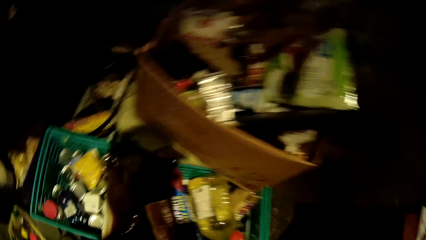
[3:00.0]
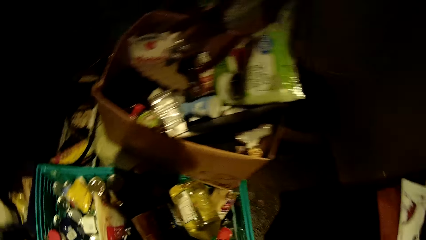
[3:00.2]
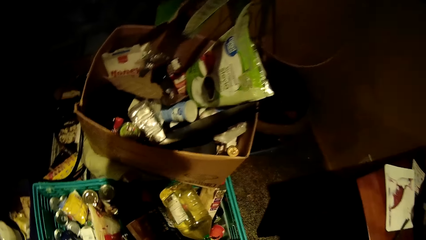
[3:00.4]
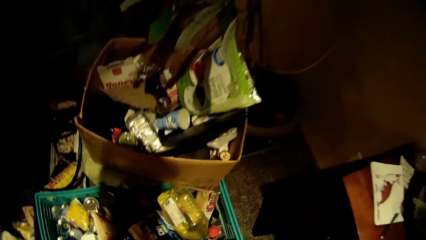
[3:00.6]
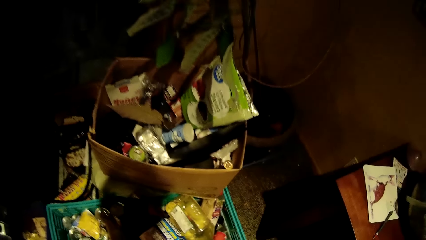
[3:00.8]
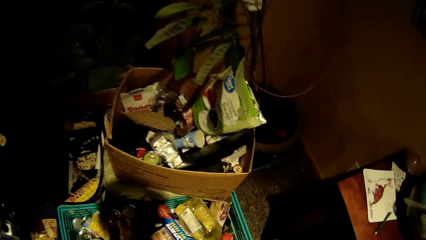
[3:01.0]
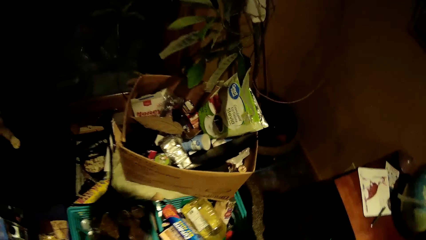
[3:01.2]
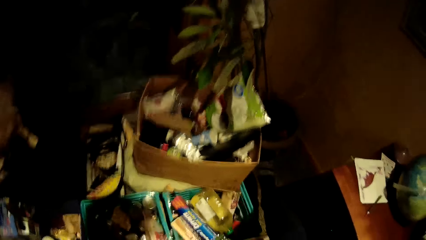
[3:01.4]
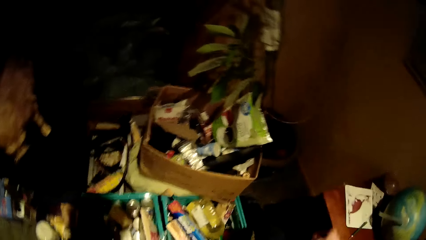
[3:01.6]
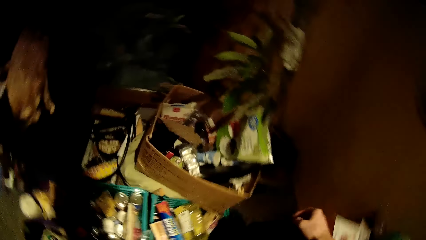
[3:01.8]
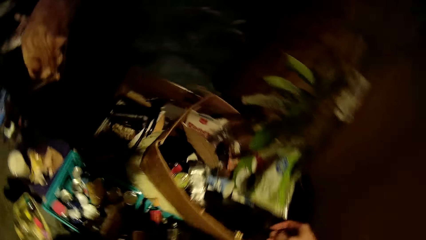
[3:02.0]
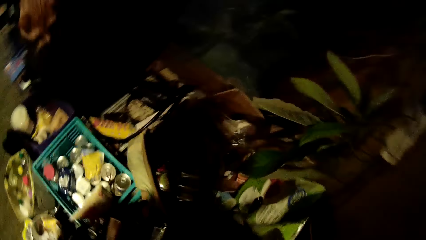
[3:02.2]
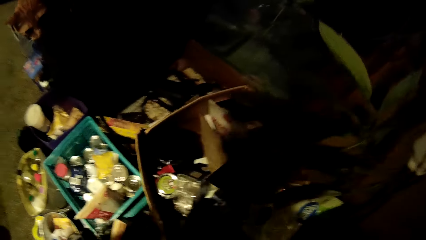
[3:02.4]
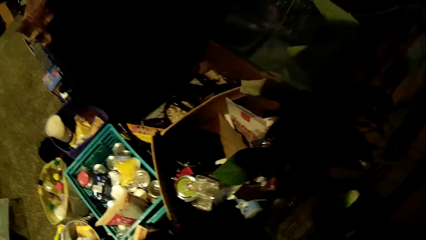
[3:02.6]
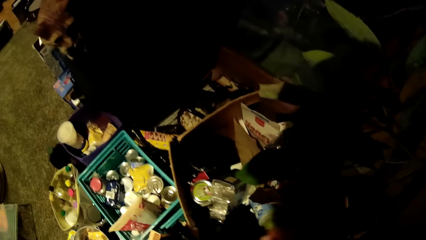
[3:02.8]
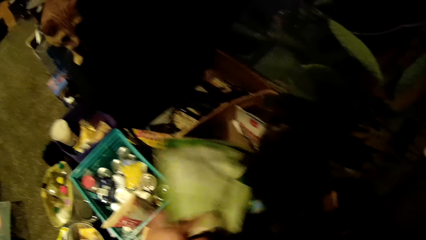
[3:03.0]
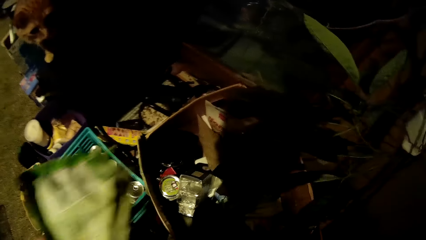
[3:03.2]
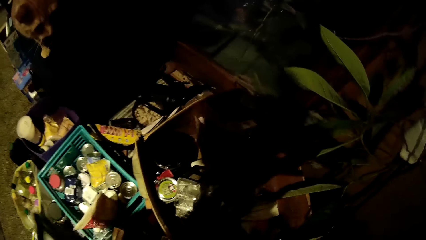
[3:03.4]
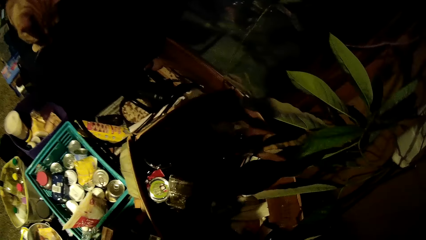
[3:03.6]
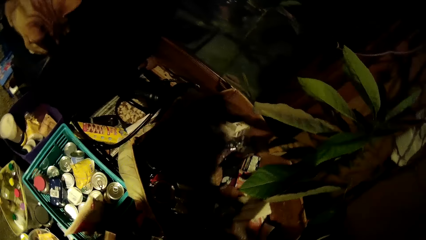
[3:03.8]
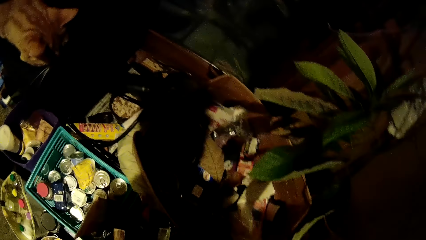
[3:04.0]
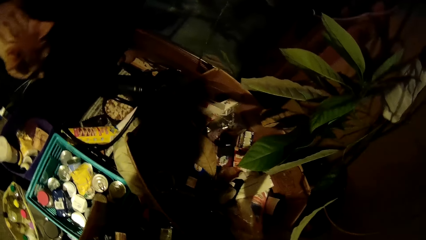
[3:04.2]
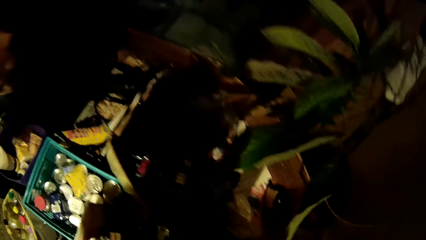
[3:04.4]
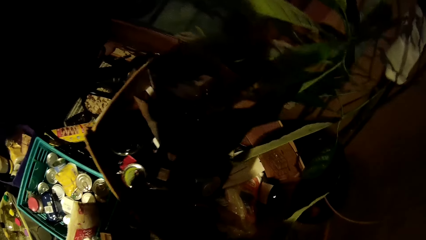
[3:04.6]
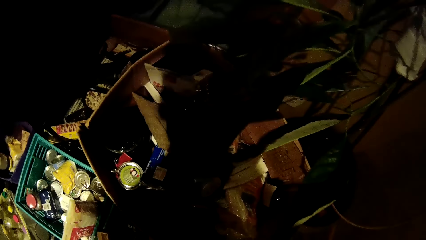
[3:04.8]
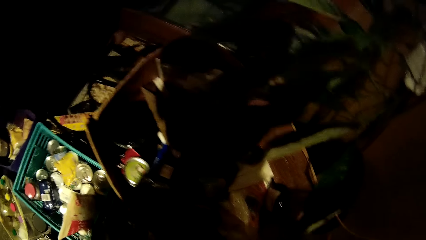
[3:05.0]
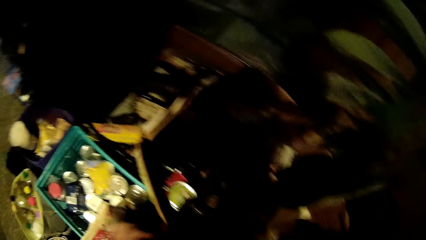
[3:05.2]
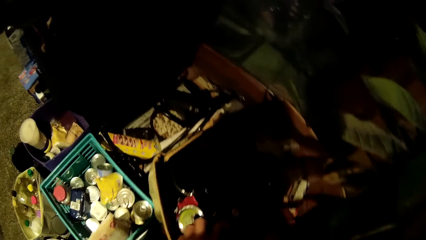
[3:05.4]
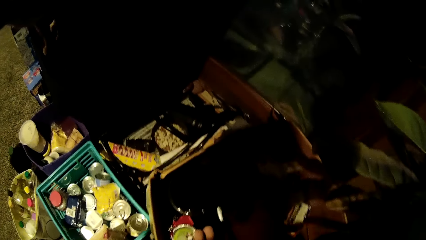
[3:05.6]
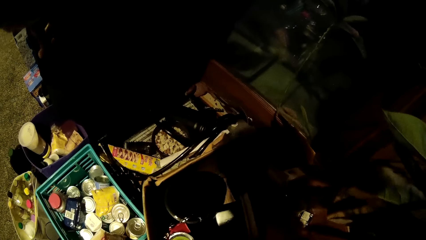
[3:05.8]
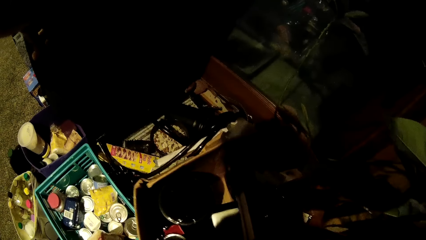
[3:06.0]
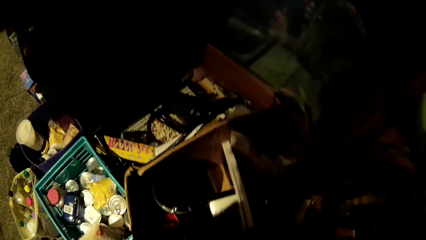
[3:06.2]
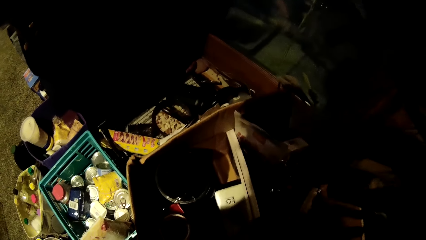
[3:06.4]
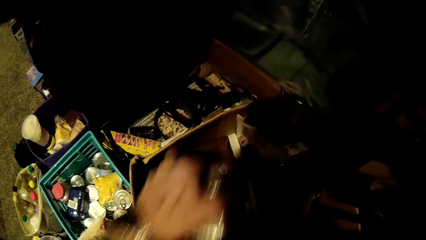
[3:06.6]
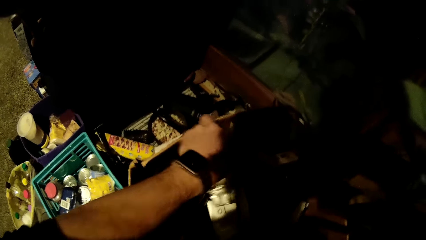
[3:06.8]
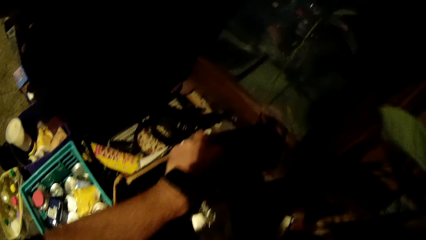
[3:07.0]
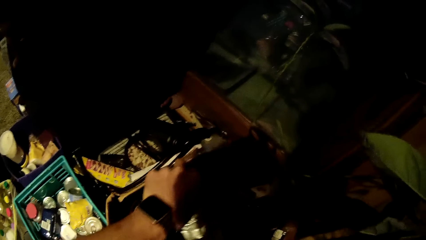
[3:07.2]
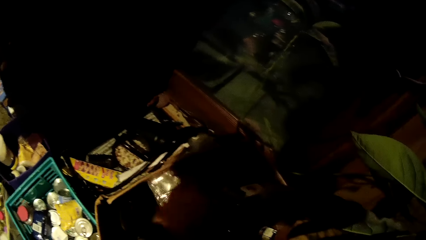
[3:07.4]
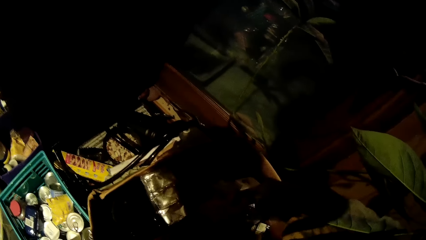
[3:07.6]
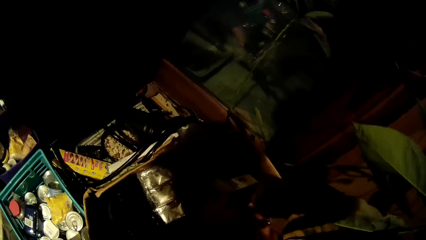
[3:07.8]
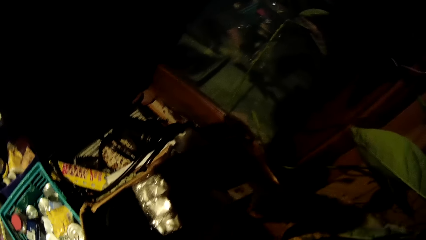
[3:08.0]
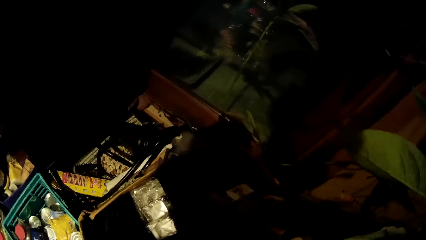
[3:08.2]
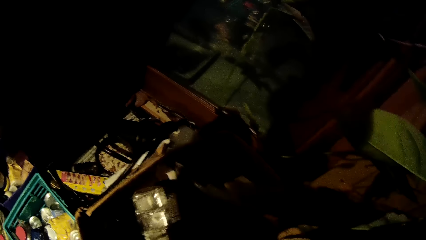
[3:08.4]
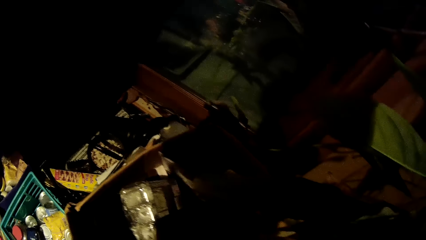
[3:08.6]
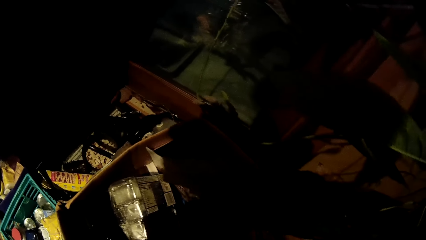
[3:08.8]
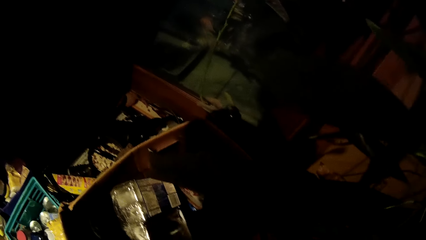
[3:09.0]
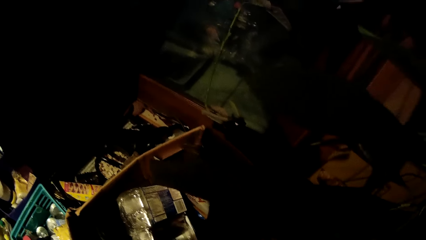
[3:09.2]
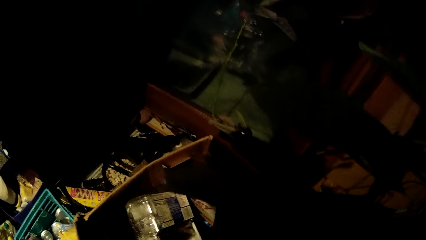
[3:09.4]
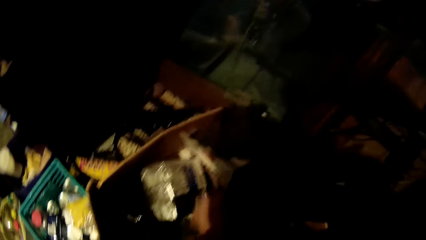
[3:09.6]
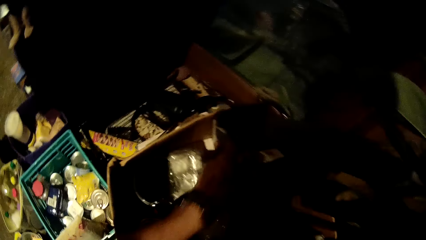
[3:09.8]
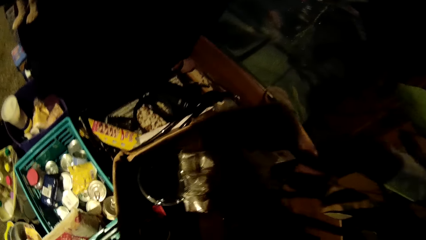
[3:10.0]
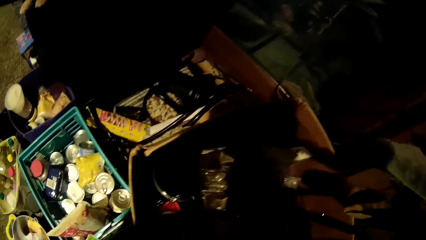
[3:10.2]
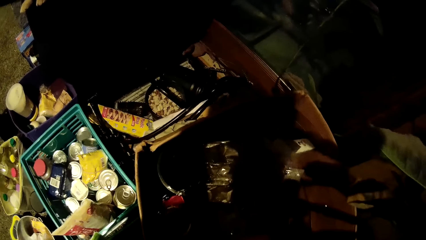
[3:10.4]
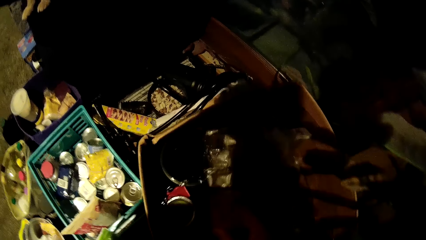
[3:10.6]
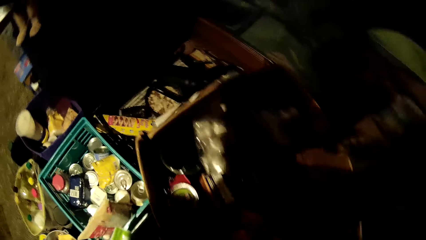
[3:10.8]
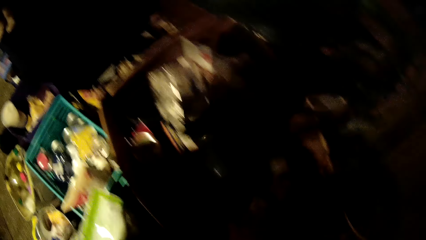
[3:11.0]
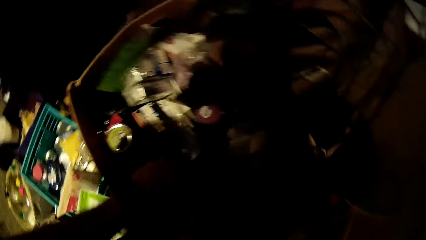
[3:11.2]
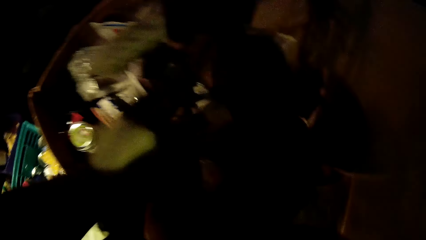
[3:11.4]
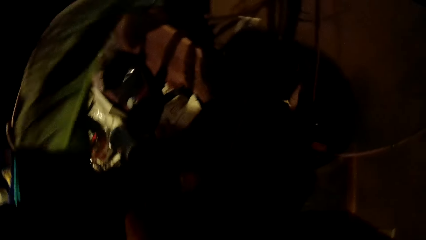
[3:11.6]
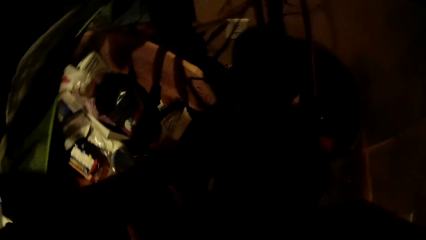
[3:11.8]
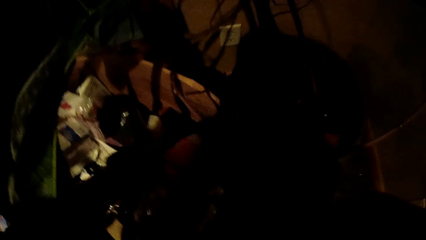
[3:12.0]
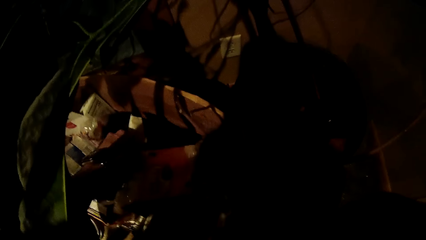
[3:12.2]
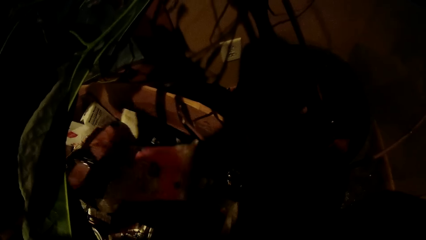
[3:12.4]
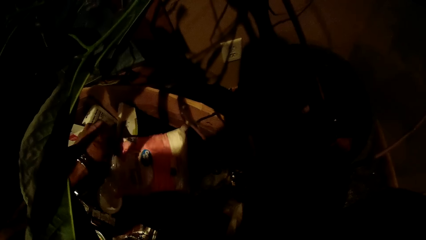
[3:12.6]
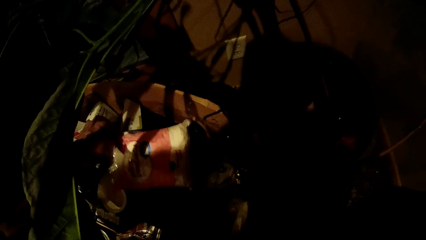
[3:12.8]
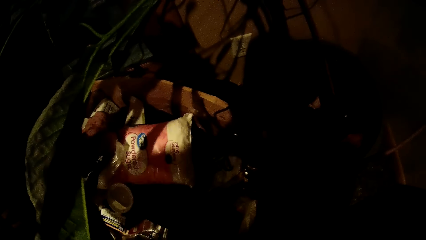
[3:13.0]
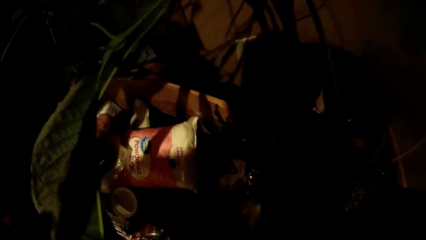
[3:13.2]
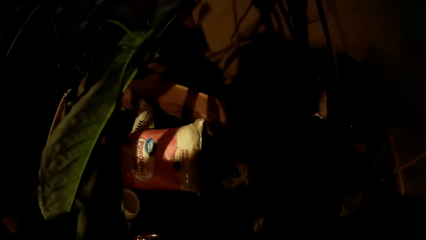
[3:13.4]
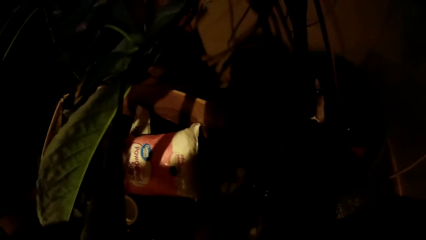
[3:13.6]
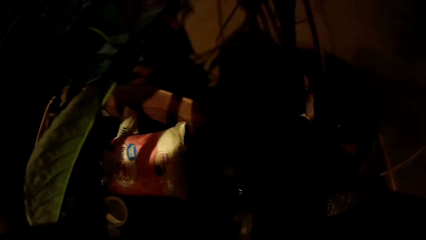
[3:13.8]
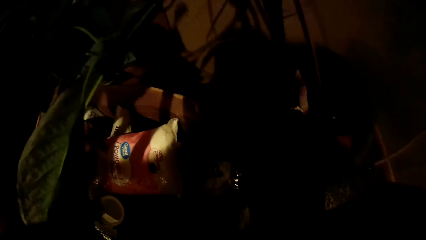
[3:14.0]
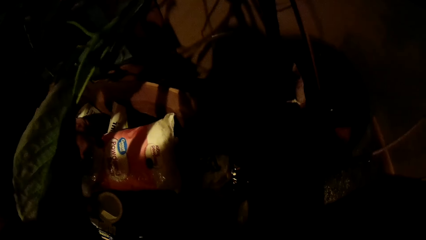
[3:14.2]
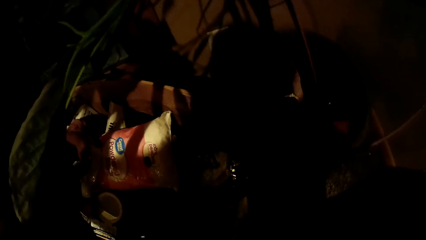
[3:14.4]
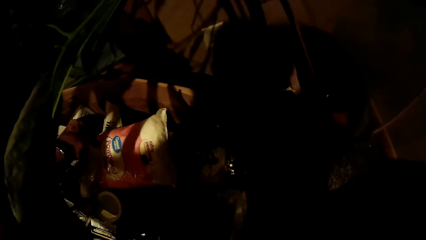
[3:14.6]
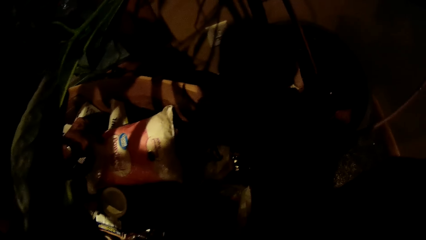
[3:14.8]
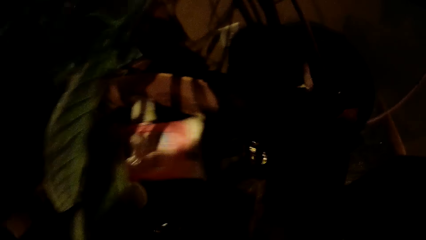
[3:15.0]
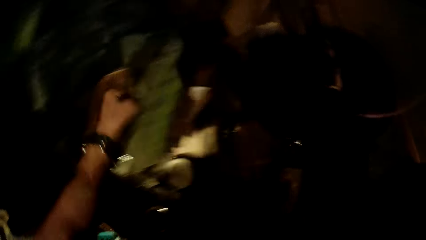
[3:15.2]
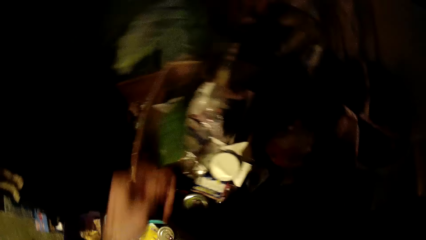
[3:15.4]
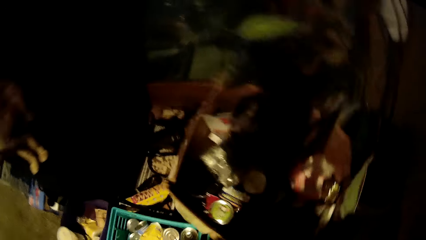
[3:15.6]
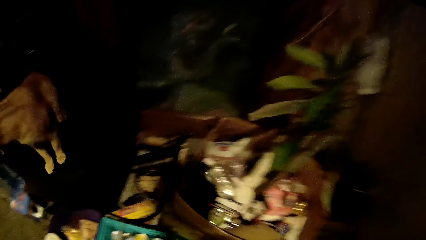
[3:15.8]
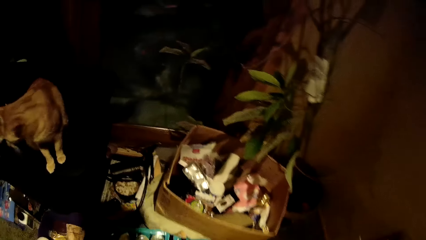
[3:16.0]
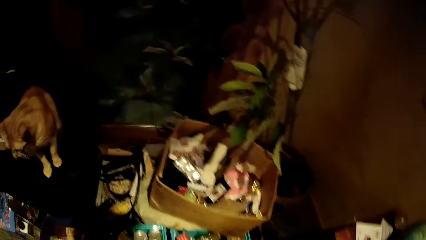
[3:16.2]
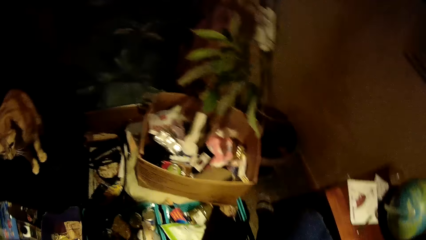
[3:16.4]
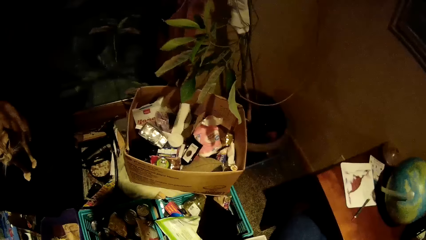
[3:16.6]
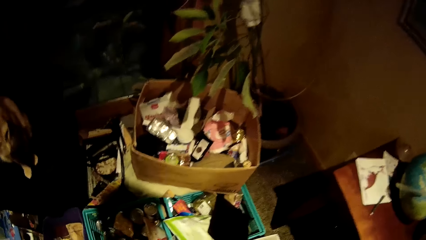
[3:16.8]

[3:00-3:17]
The camera wearer places the bottle of vegetable oil on the floor of the living room with his right hand. He picks a sachet of milk from a carton with his left hand. He drops the sachet of milk in a green basket on the floor of the living room with his left hand. He searches through the items in the carton with his left hand. He picks up a bottle. He selects some items from the crate.
